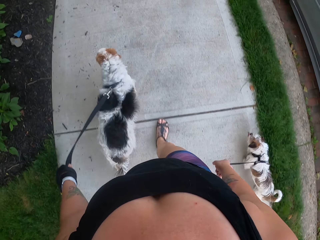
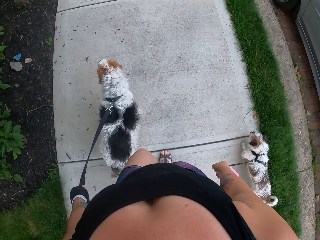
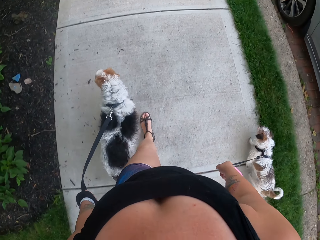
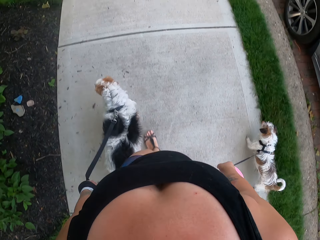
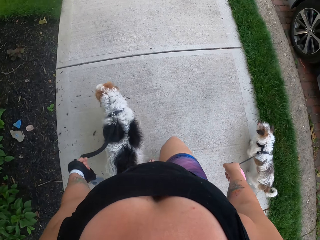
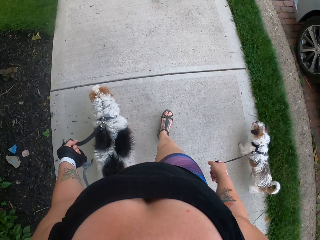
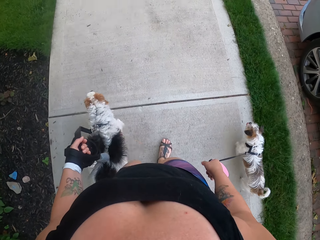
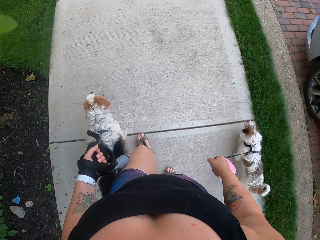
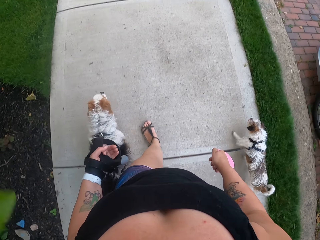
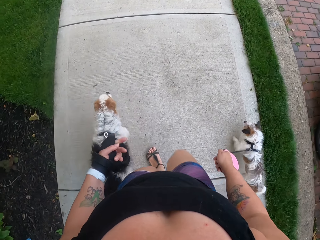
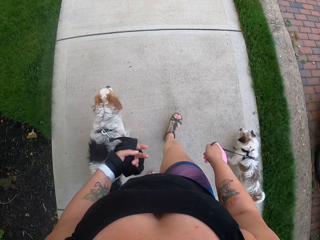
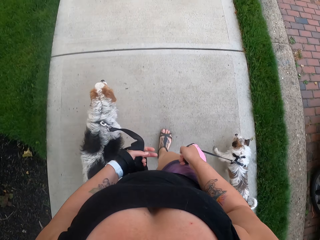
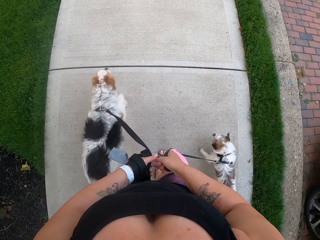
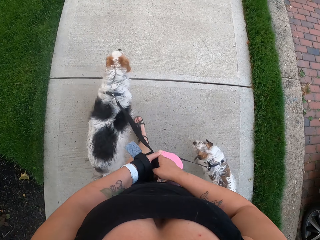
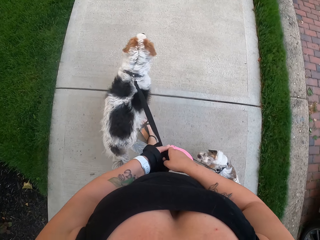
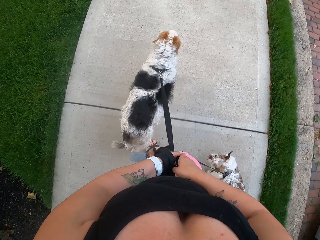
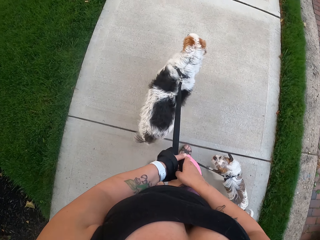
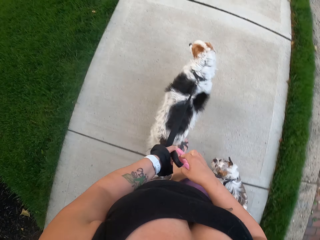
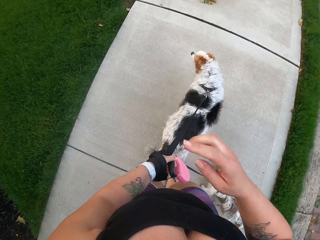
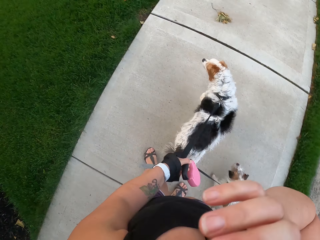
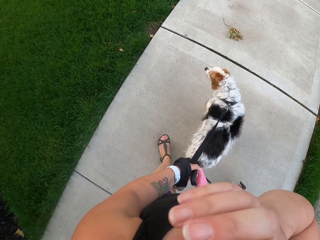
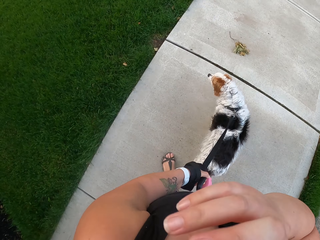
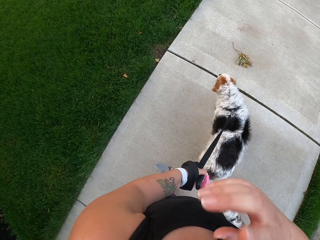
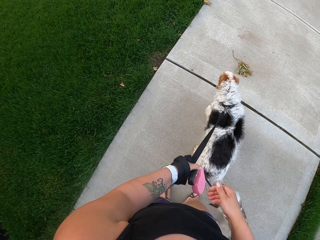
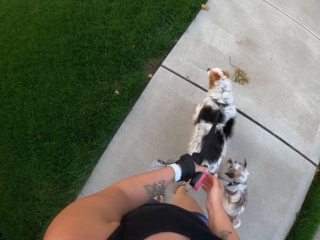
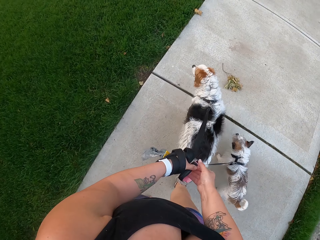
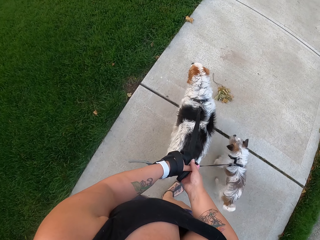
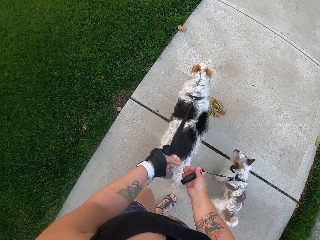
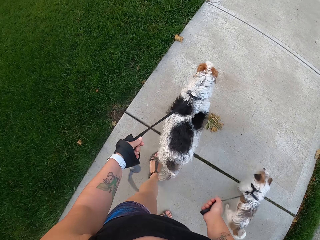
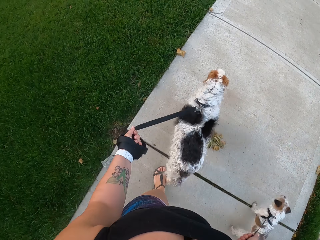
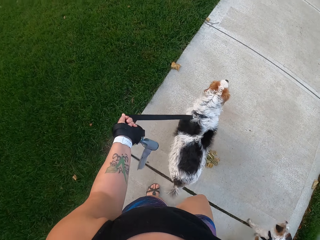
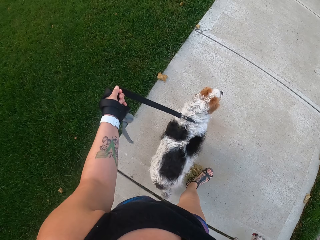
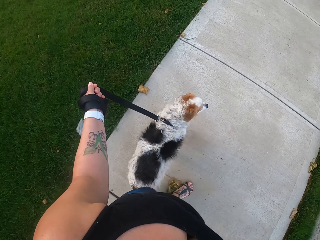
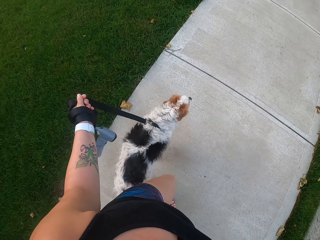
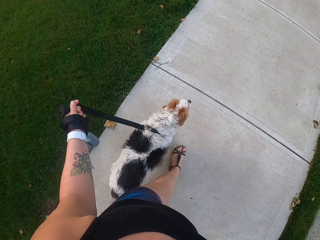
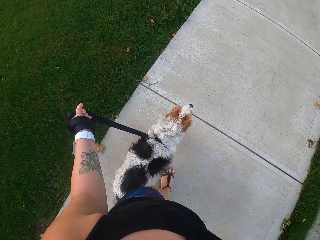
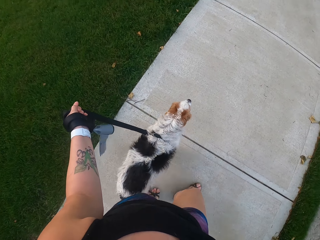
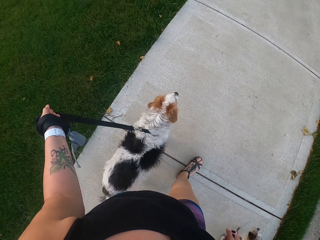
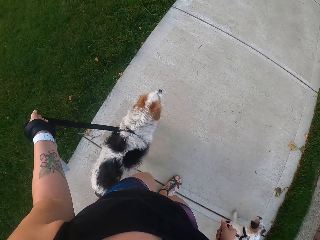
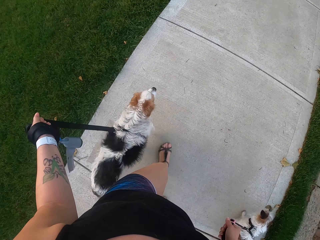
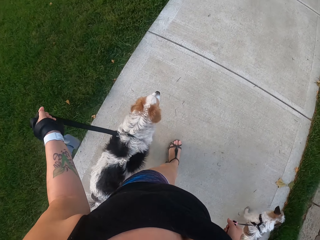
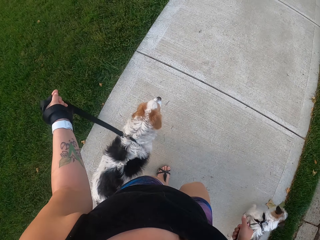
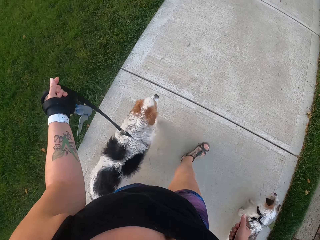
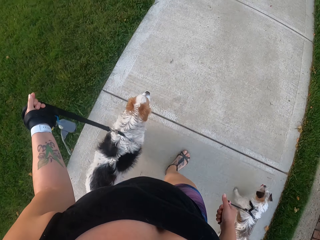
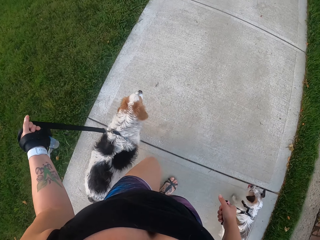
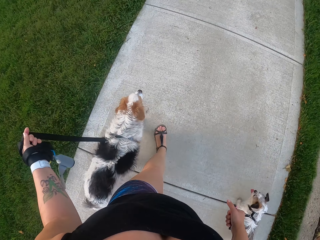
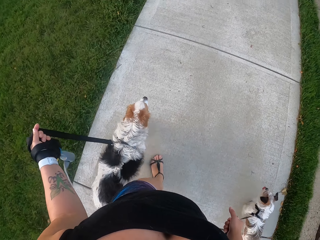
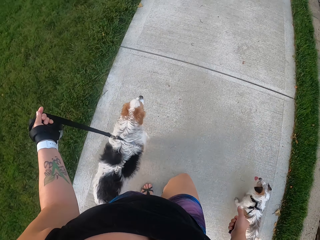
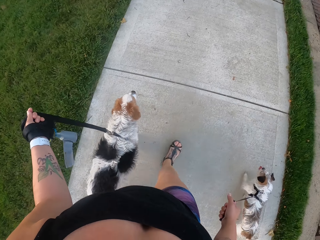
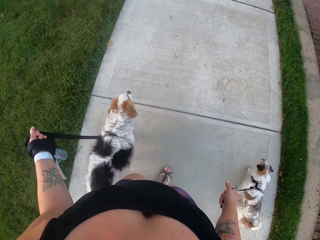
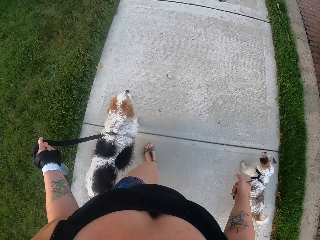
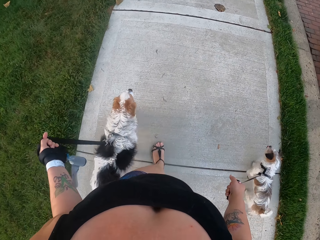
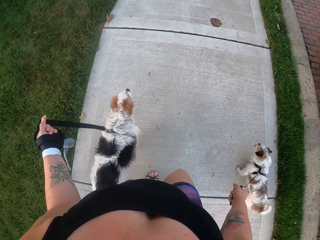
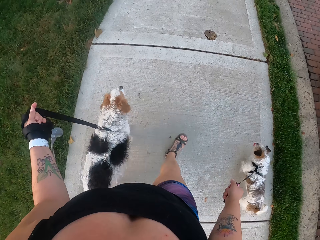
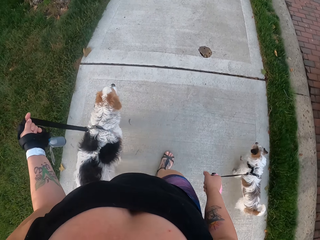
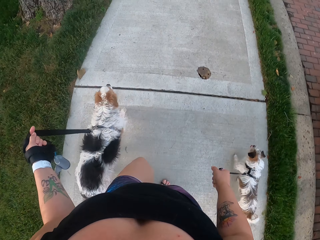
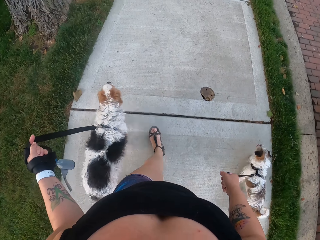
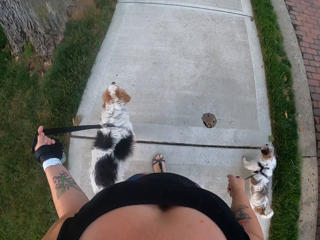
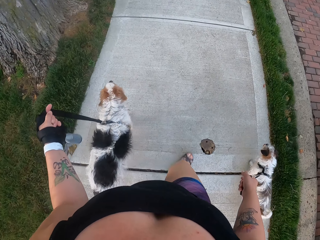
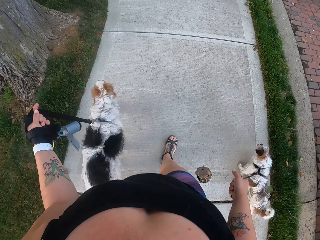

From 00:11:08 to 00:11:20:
The camera wearer shifts the dog rope from the right to the left hand on her way. She raises her hand towards her face. She wipes her face with her hand. She lowers her hand. She picks the dog rope from the left to the right hand. She walks the dogs on the pavement and pulls the dogs on the footpath.

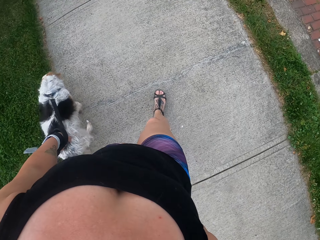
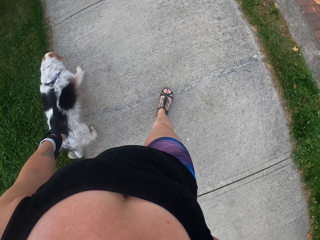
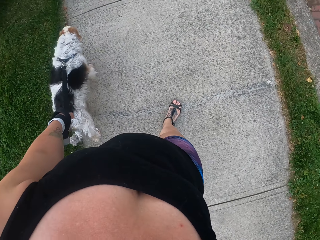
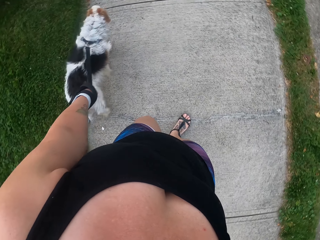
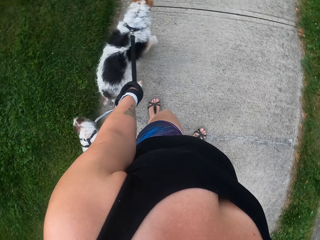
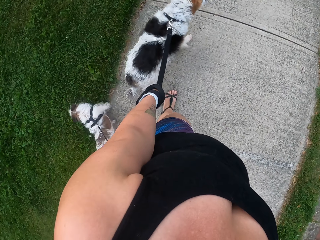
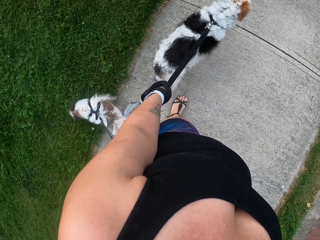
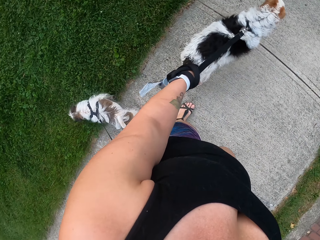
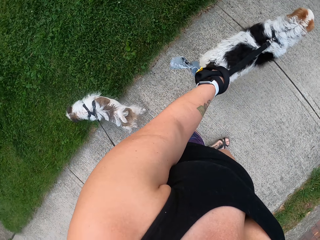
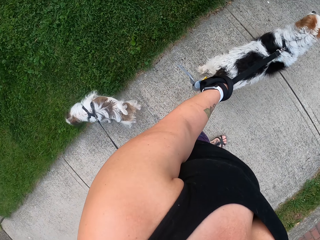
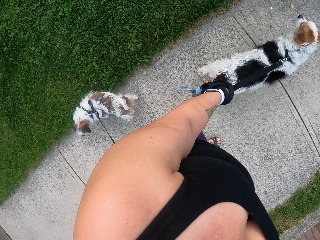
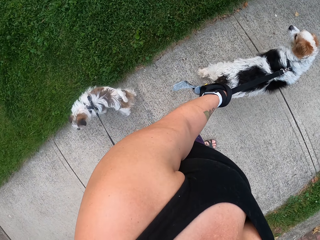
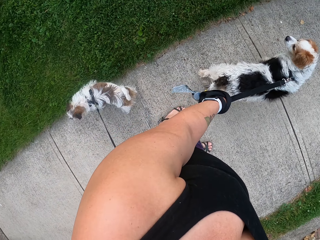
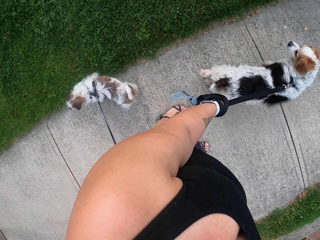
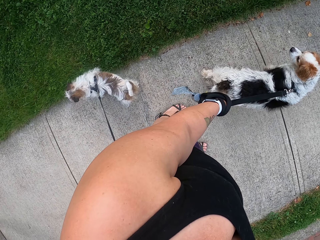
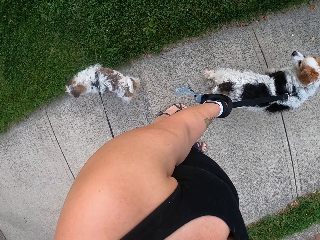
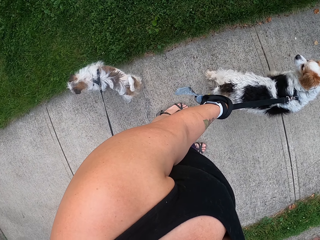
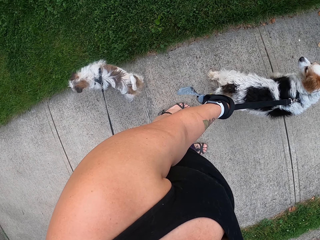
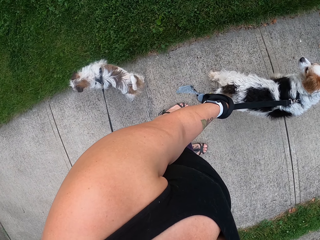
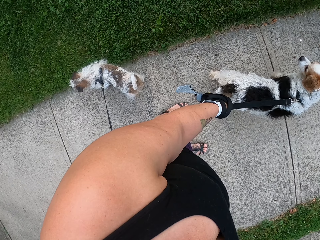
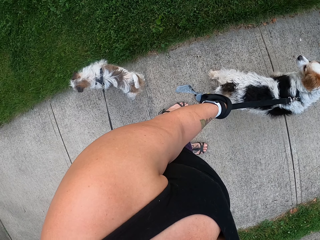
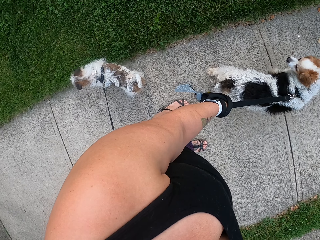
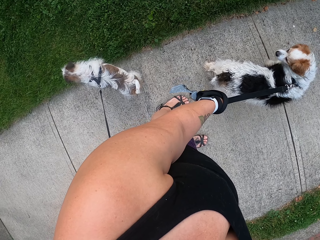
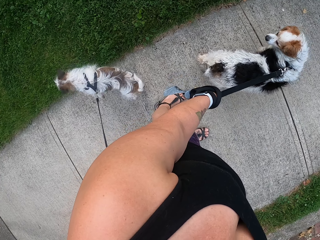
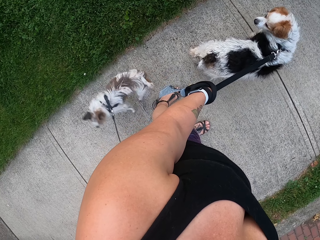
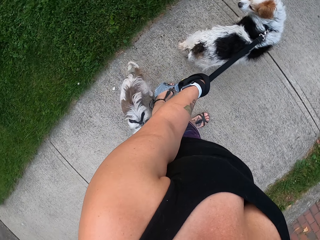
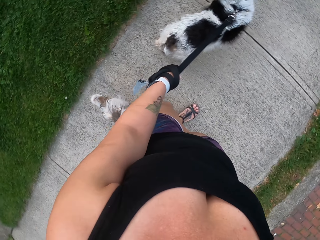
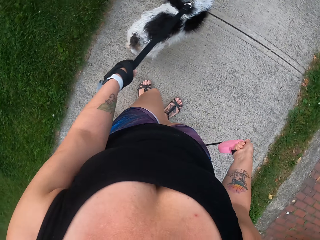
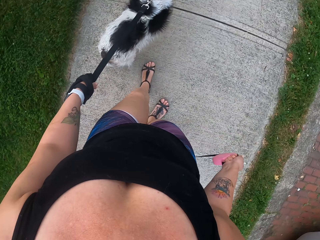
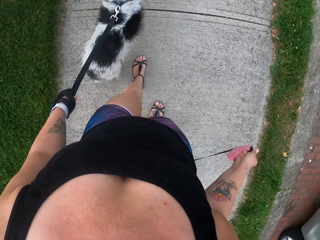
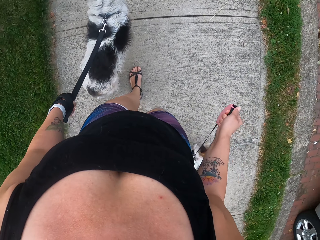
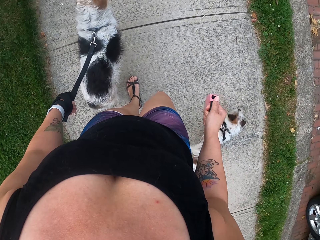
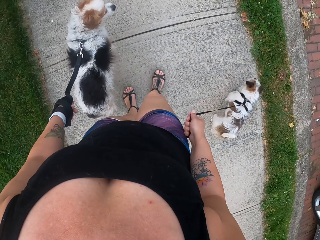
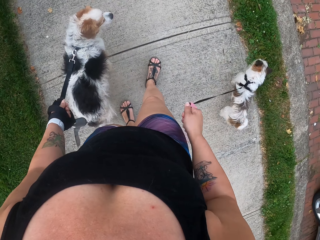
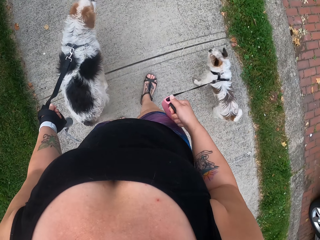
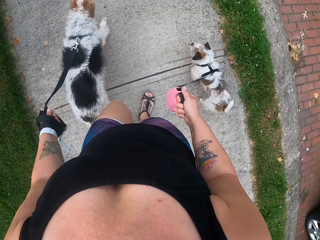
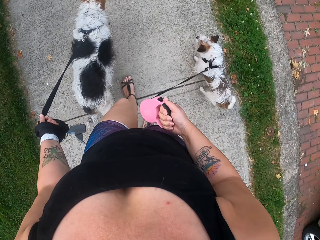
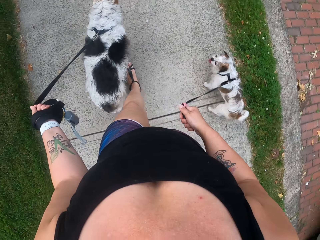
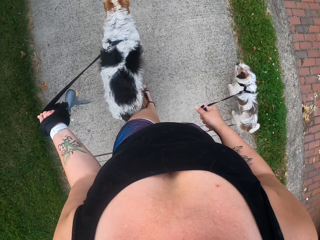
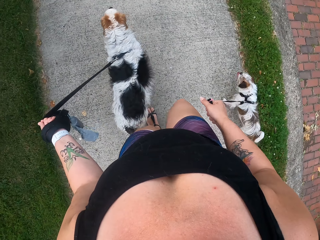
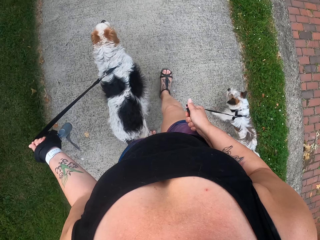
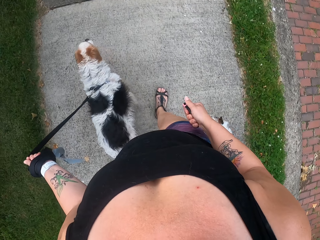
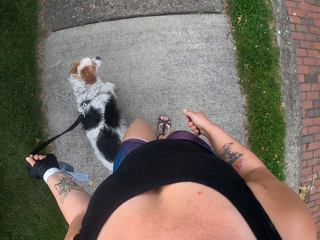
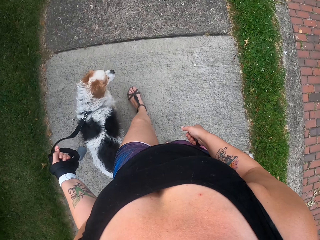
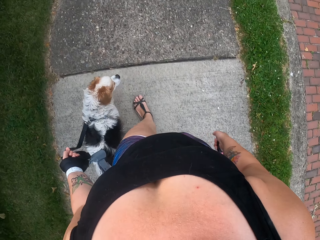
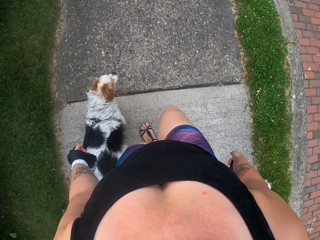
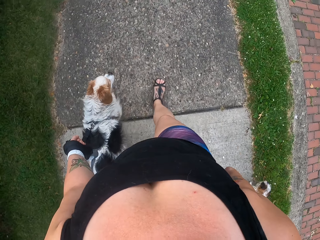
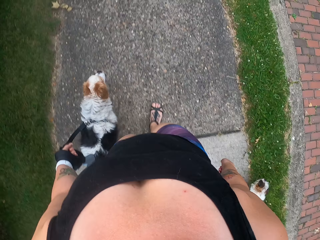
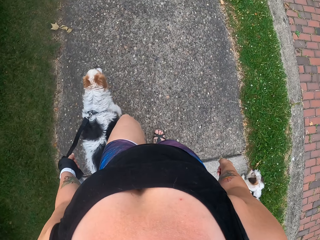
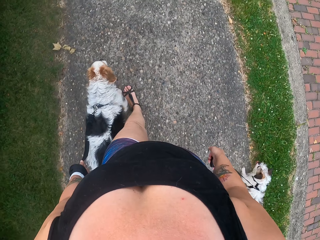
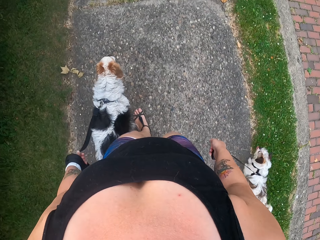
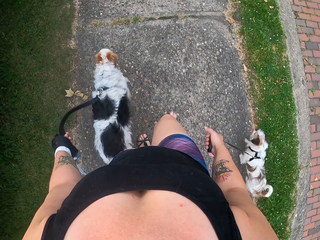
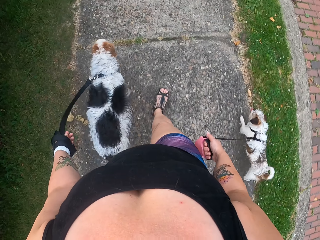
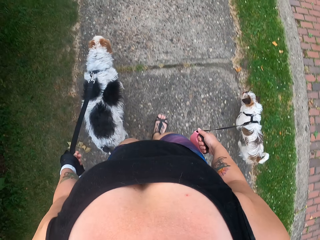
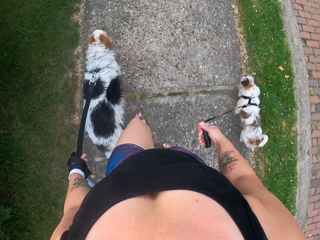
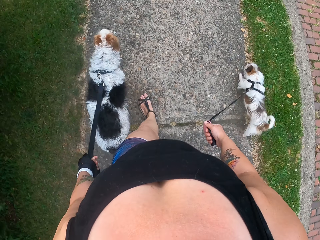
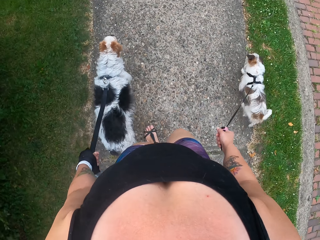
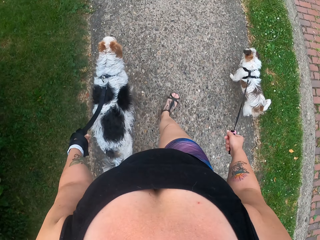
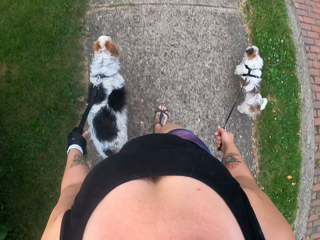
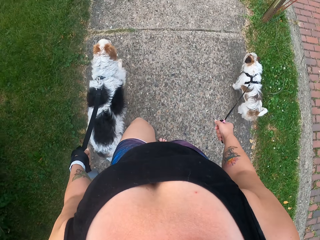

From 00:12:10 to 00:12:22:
The camera wearer stares at the dogs. They stand with the dogs on the footpath. They pull the dogs on the footpath. They walk the dogs on the pavement.
